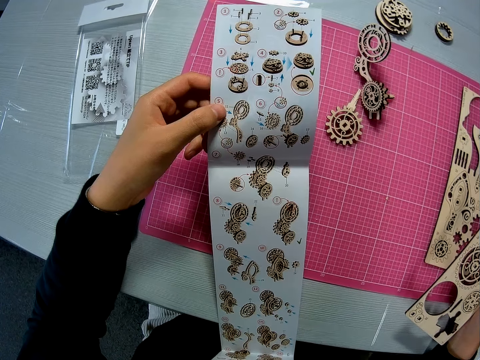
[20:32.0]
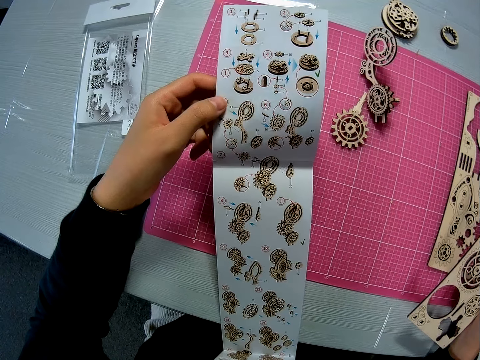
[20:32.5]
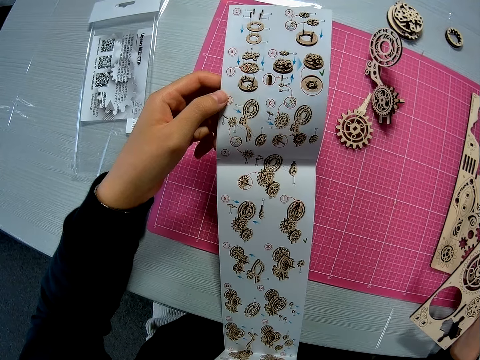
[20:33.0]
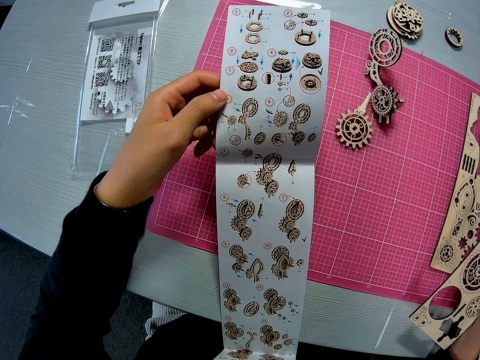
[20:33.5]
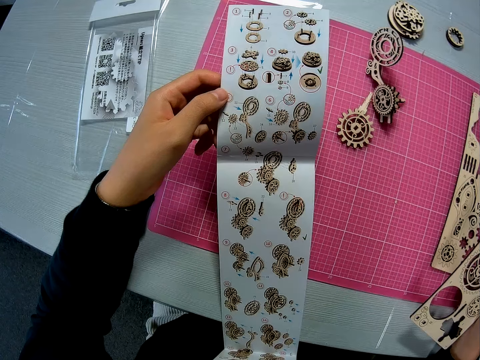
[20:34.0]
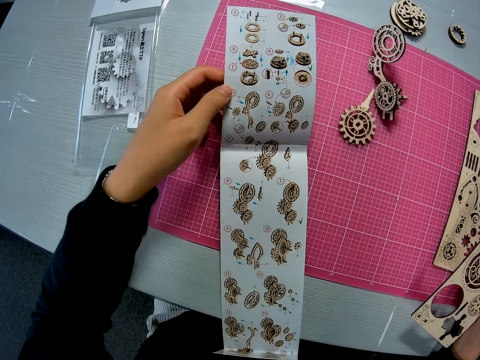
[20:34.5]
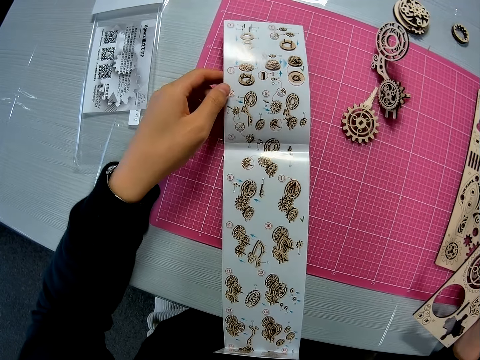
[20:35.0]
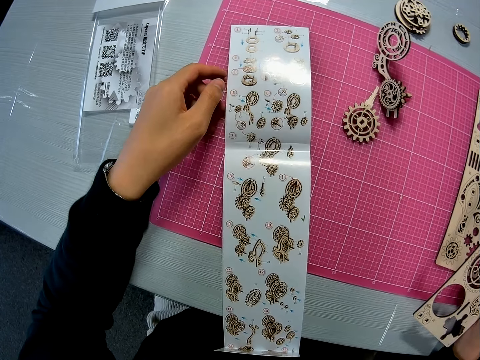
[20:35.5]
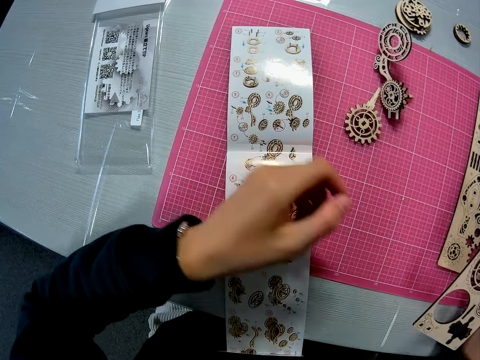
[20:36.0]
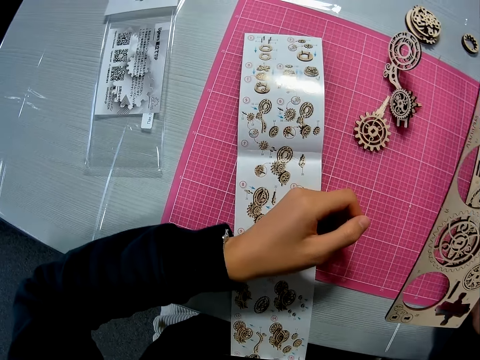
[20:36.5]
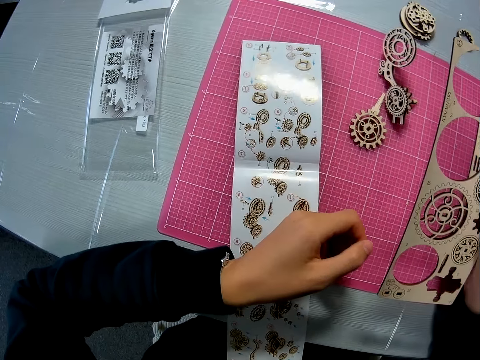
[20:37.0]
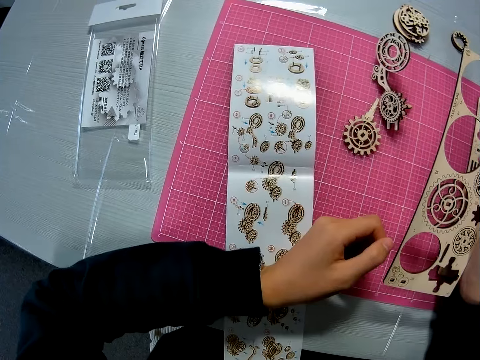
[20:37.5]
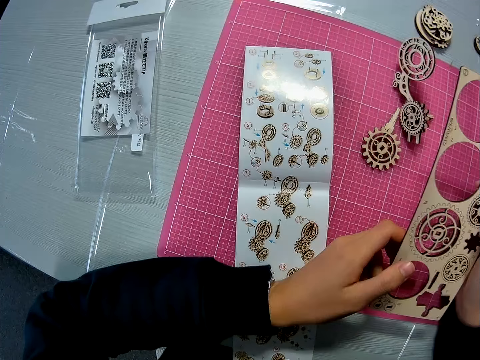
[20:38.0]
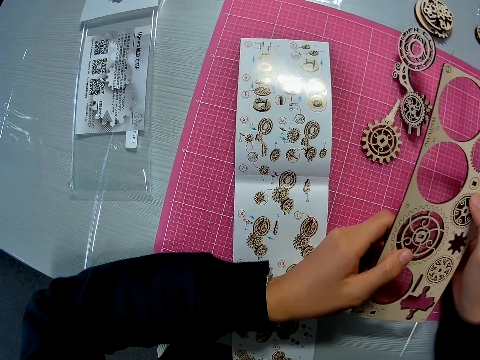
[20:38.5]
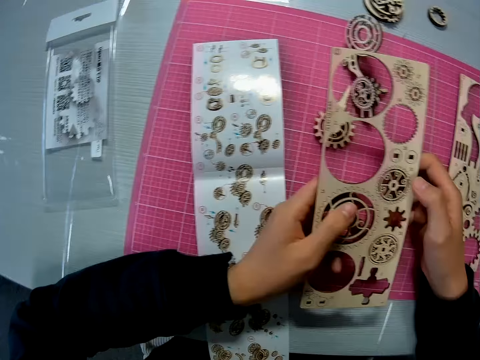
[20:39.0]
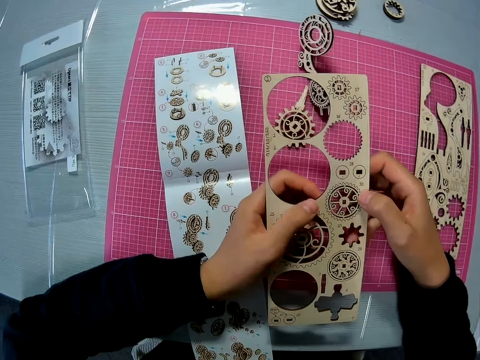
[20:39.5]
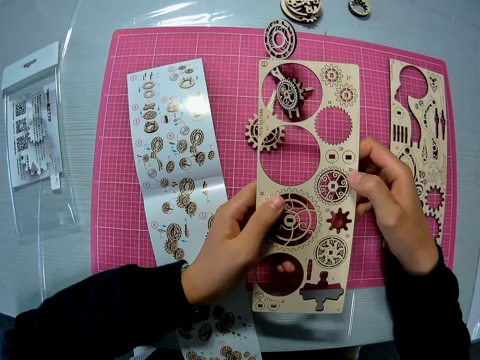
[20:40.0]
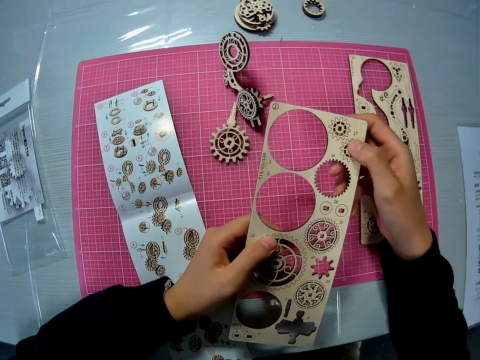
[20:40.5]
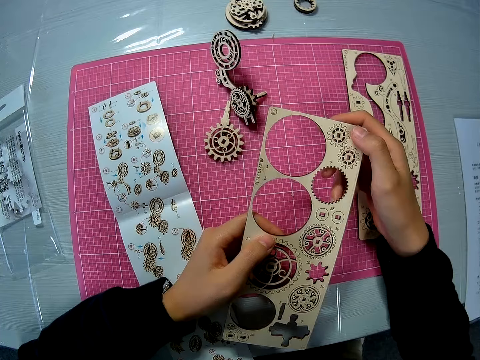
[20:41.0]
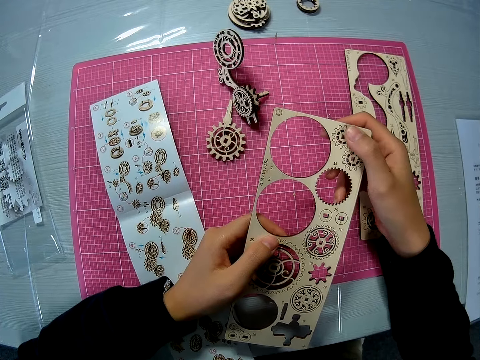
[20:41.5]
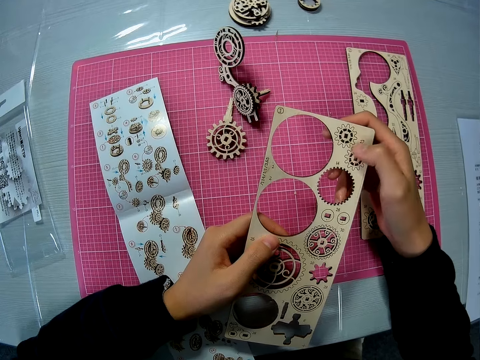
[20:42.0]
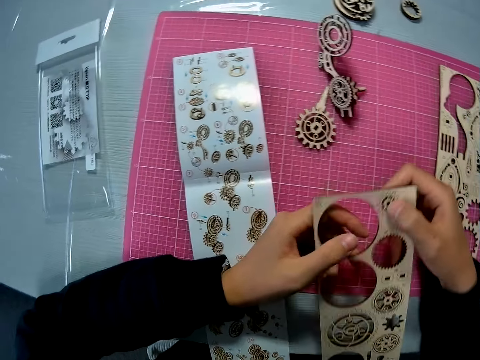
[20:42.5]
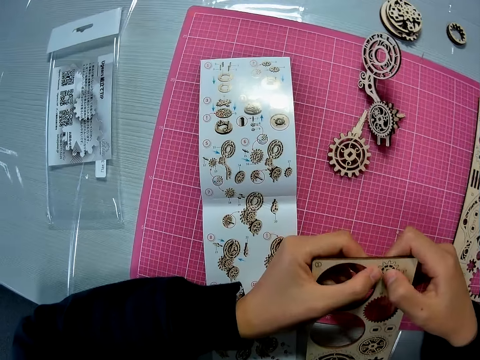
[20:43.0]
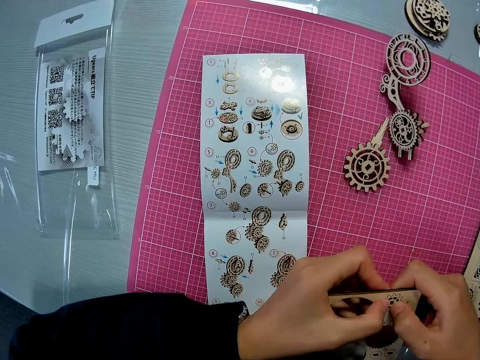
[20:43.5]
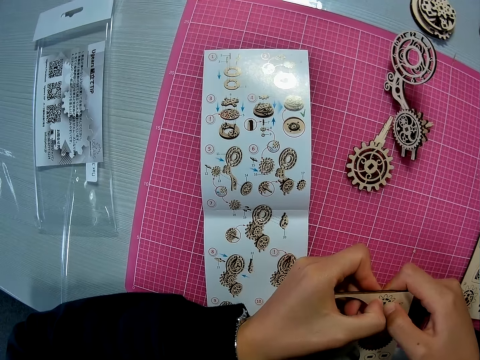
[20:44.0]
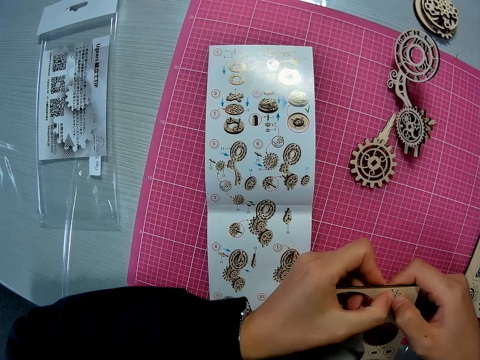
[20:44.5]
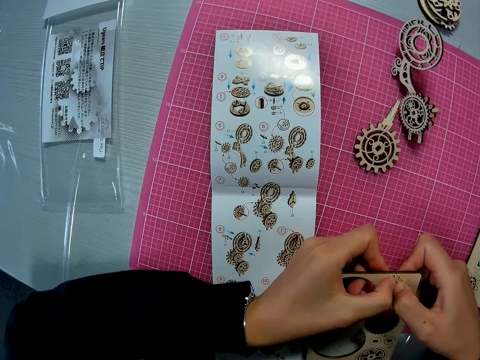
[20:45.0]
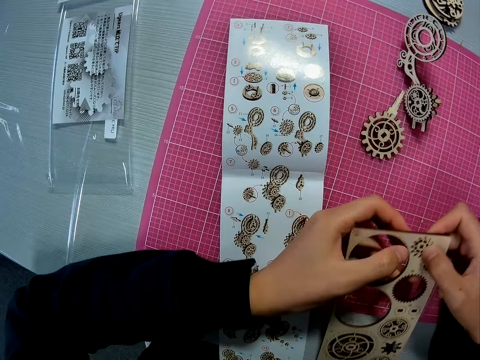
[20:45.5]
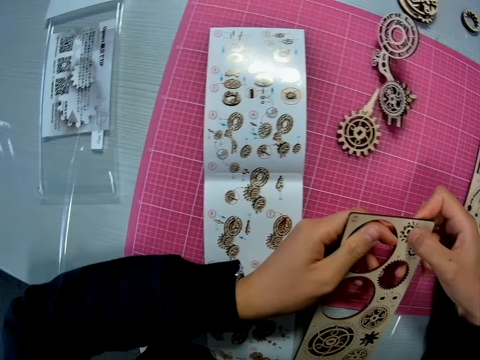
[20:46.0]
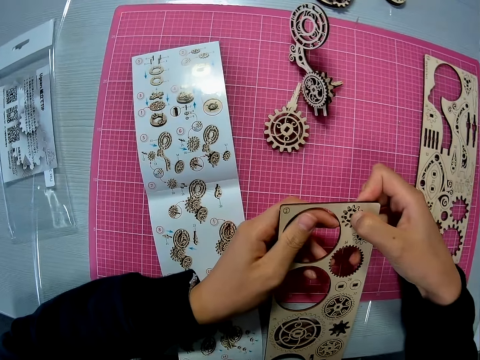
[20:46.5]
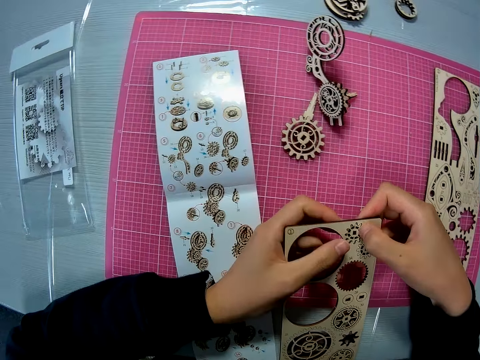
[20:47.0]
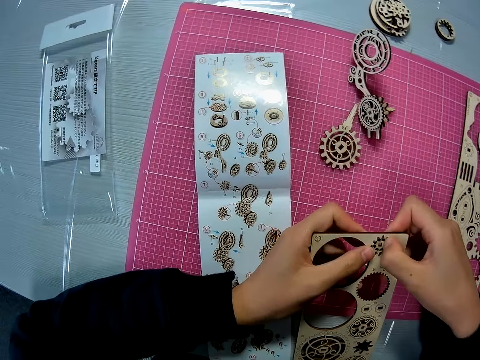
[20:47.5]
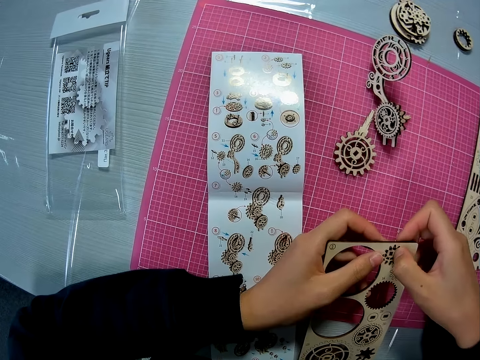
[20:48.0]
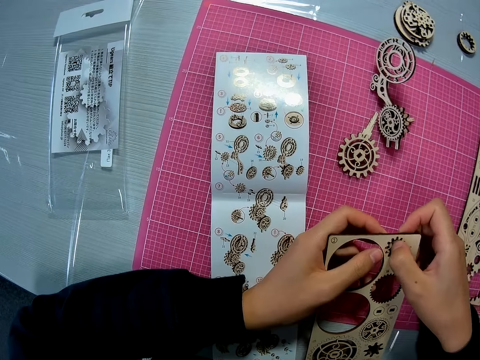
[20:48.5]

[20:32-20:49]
The camera wearer drops the instruction manual on the pink sheet. They lift a hand. They move the laser cut craft. They hold the laser cut craft with both hands. They examine the puzzle sheet with both hands. They move the laser cut craft. They remove a puzzle piece from the puzzle sheet. They move a piece of the laser cut craft.

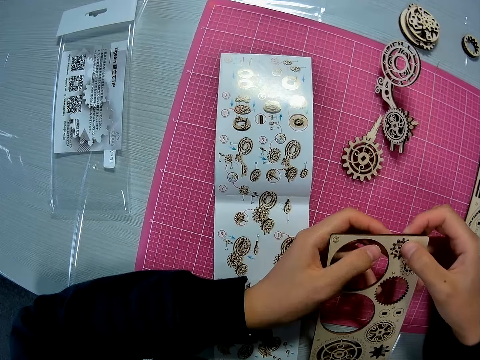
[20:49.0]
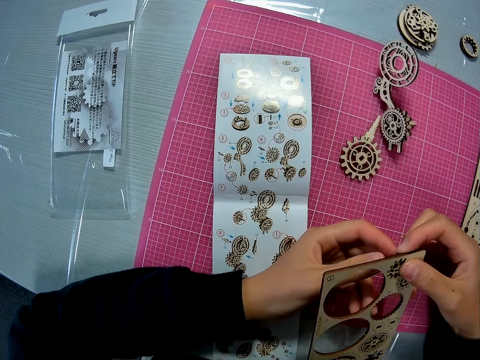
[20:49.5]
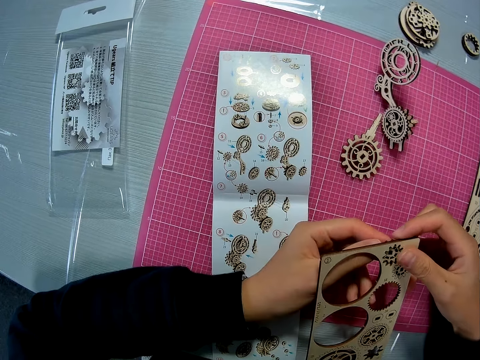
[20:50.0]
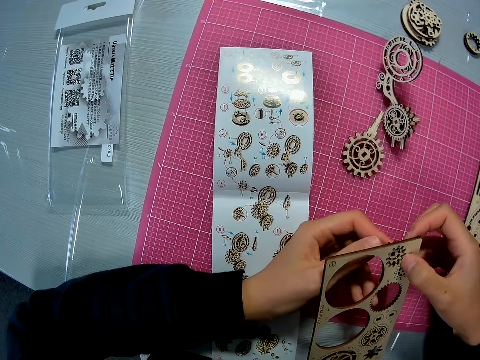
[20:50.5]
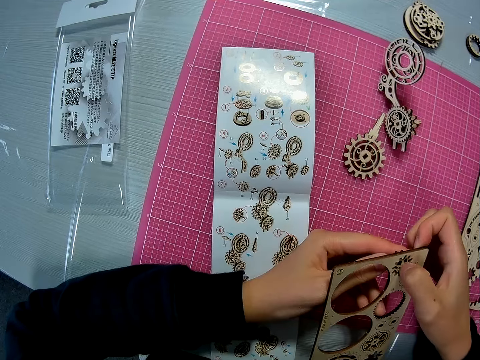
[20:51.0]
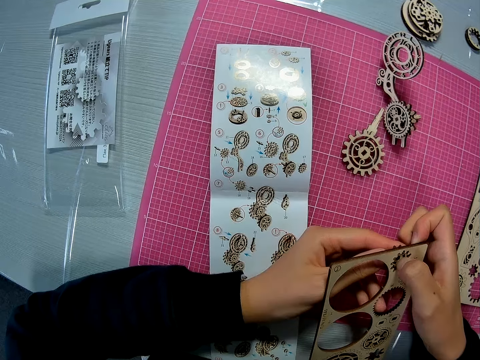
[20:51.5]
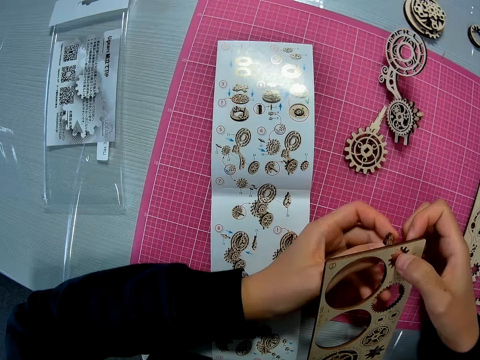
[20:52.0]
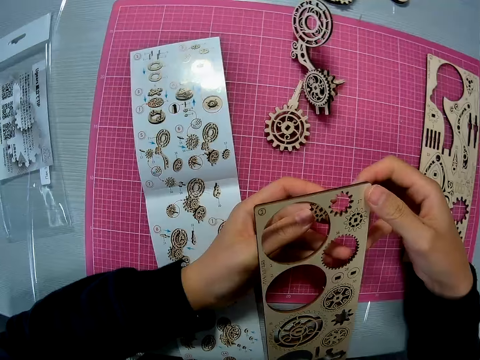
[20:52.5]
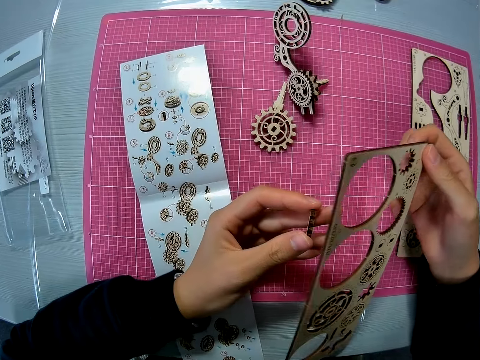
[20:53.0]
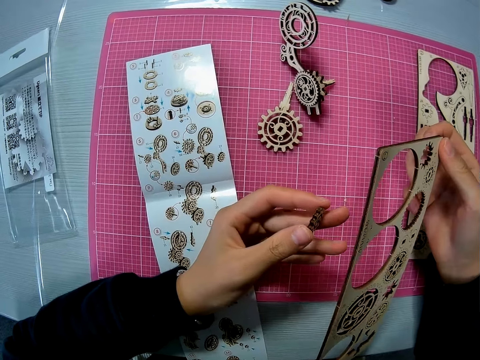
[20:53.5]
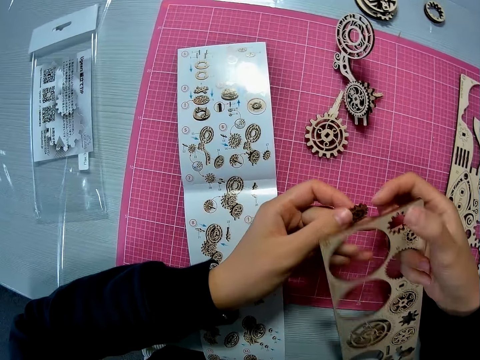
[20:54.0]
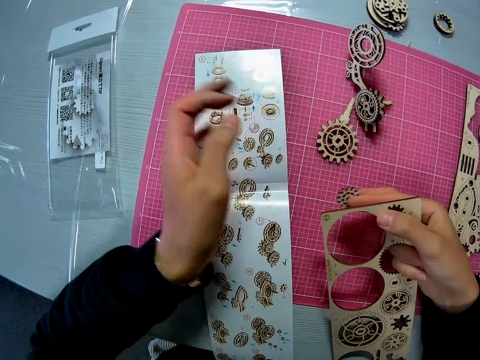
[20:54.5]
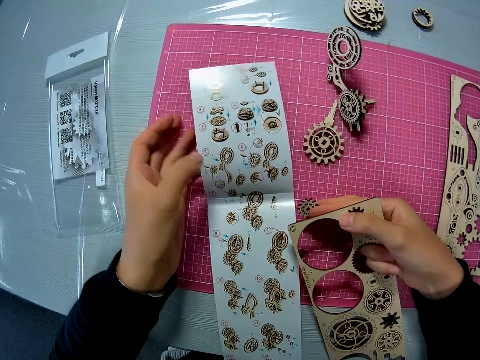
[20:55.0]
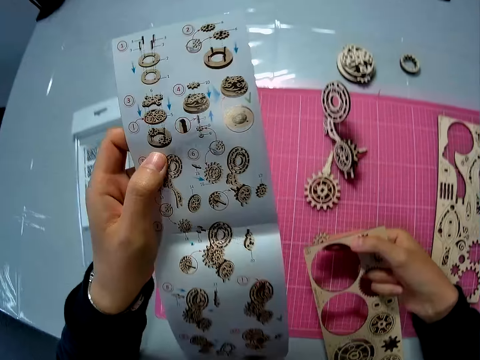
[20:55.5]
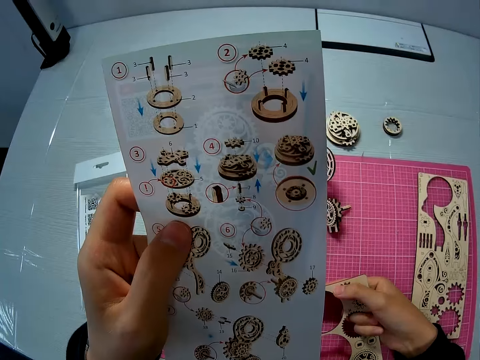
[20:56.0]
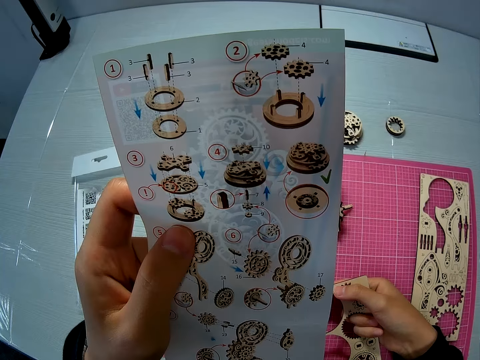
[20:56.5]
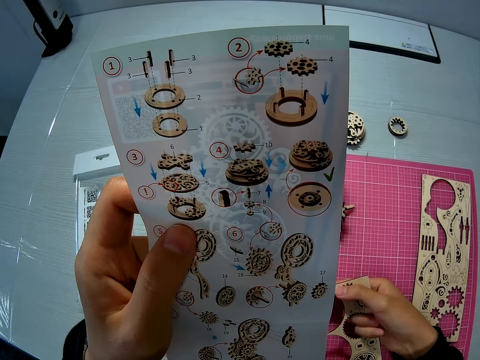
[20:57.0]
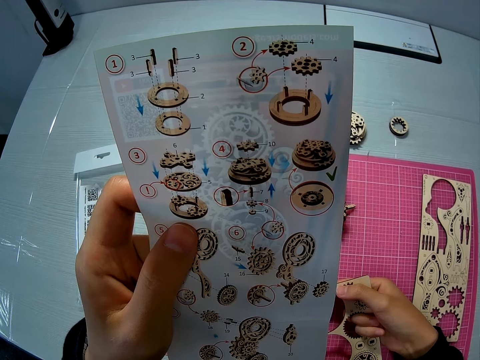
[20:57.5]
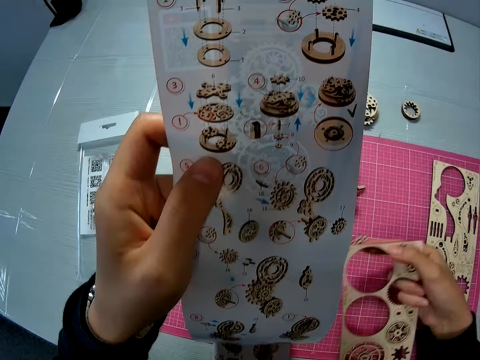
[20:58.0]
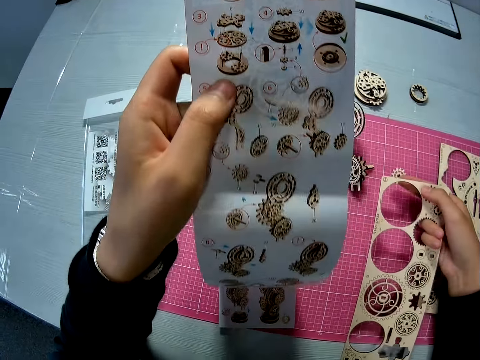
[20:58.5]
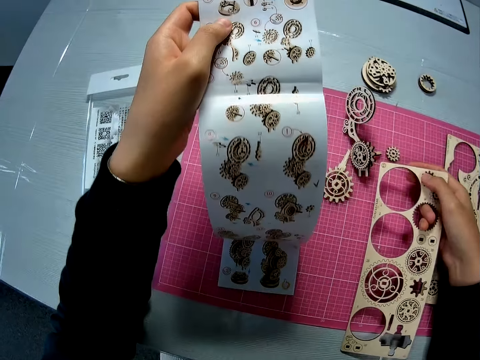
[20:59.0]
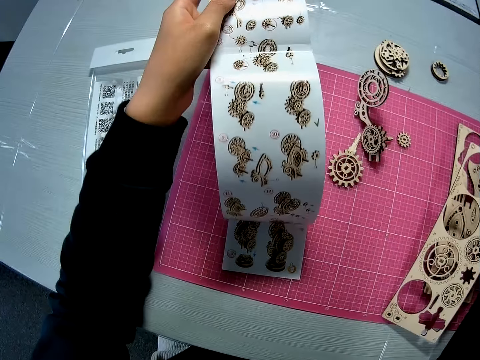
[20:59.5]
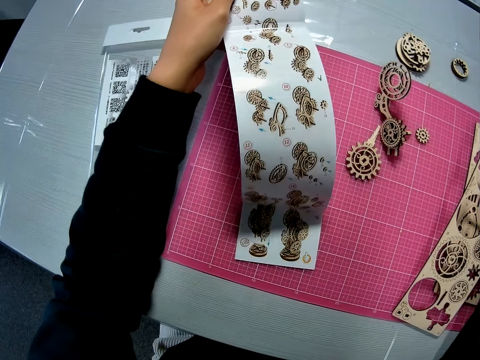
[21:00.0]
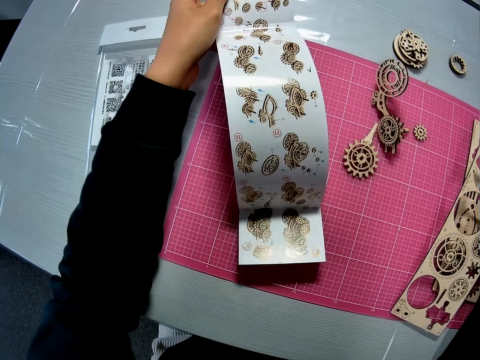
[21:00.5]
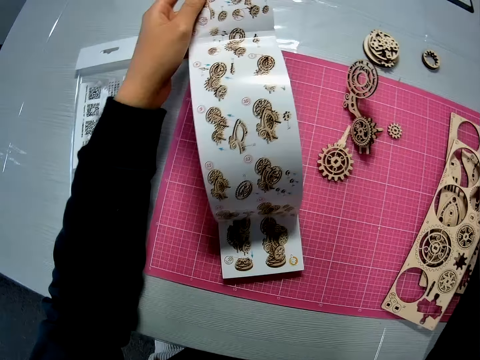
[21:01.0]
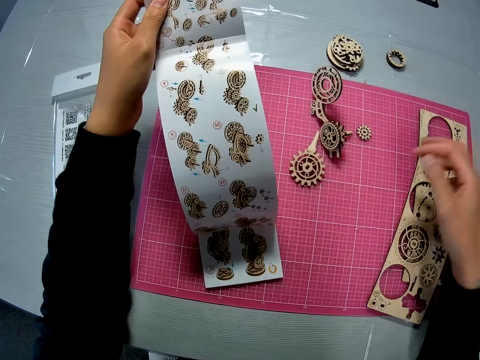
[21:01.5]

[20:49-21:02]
The camera wearer removes the laser cut craft. She moves the laser cut craft. She raises the laser cut craft. She passes the puzzle piece to her right hand. She turns the laser cut craft. She picks up the manual. She raises the instruction manual. She drops the puzzle piece on the pink sheet. She moves the manual. She places the puzzle sheet on the other puzzle sheet on the pink sheet.
